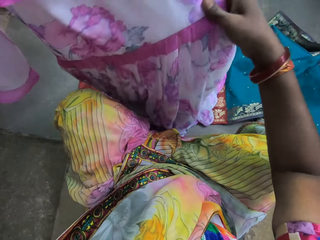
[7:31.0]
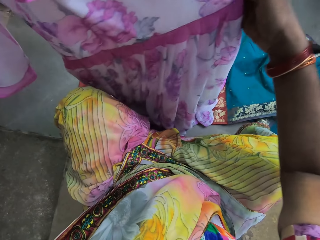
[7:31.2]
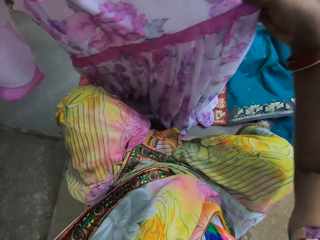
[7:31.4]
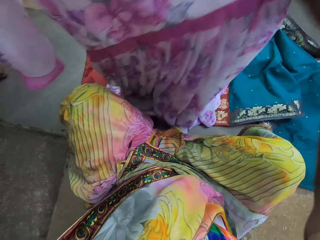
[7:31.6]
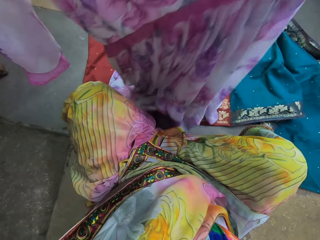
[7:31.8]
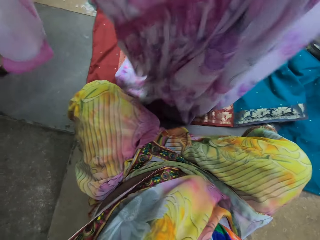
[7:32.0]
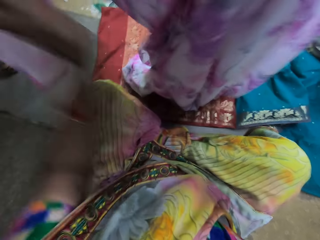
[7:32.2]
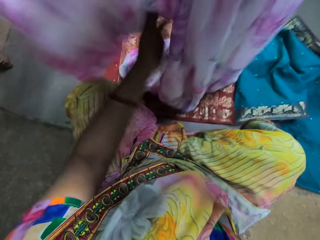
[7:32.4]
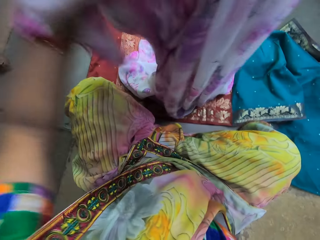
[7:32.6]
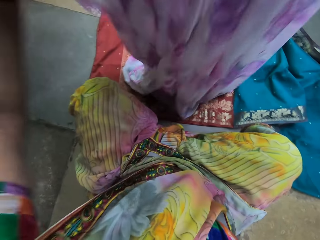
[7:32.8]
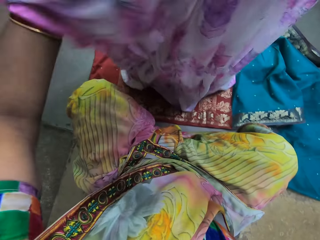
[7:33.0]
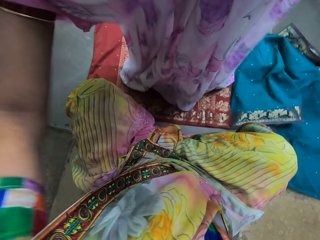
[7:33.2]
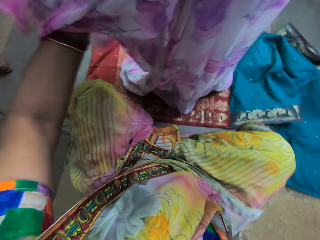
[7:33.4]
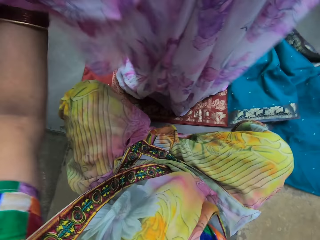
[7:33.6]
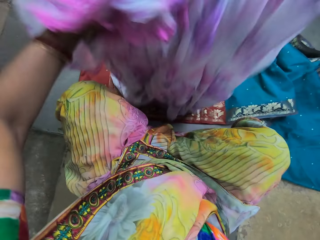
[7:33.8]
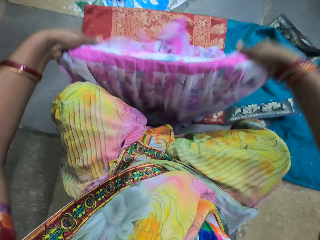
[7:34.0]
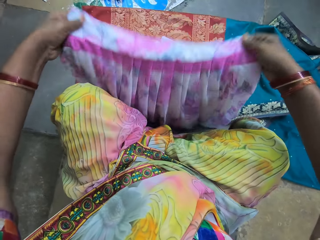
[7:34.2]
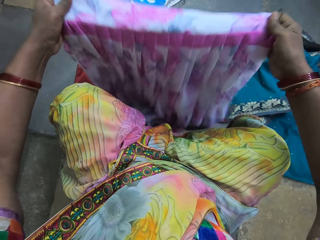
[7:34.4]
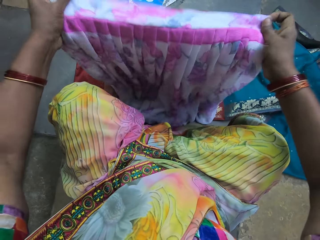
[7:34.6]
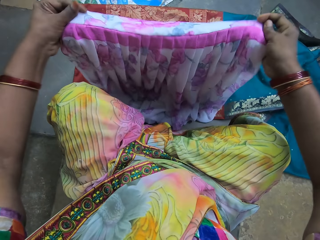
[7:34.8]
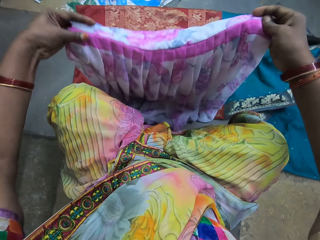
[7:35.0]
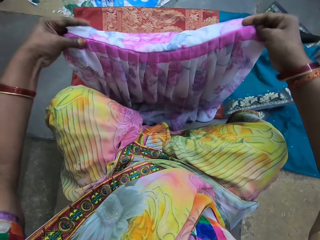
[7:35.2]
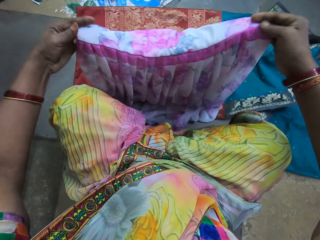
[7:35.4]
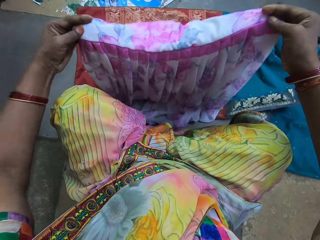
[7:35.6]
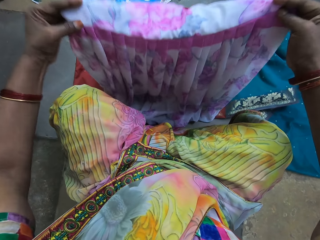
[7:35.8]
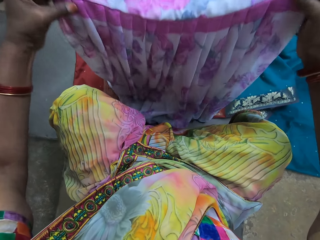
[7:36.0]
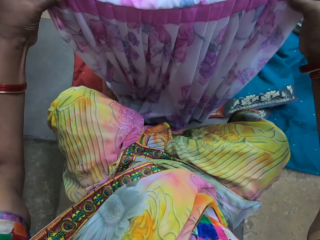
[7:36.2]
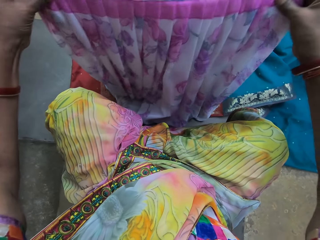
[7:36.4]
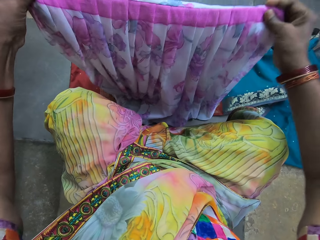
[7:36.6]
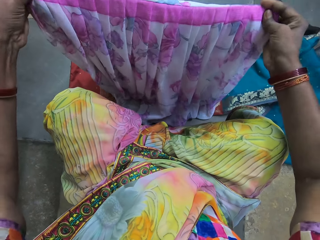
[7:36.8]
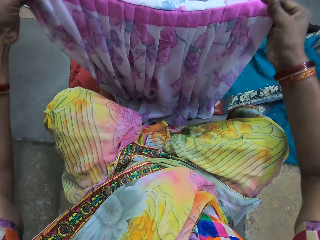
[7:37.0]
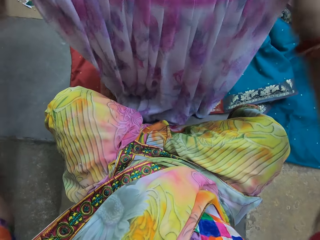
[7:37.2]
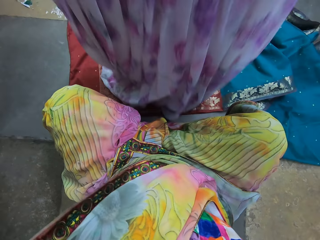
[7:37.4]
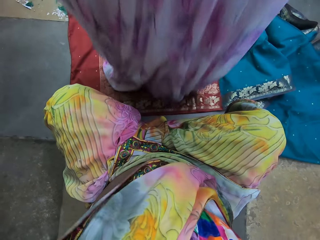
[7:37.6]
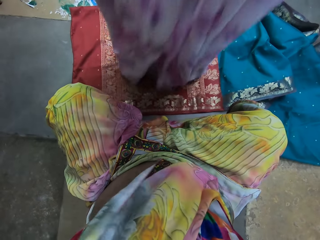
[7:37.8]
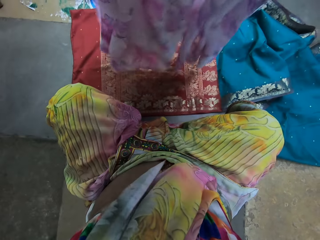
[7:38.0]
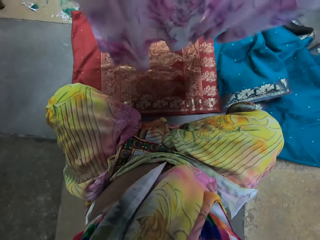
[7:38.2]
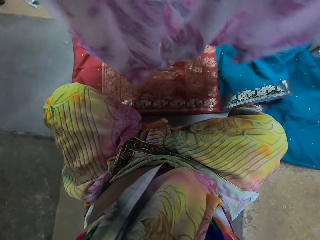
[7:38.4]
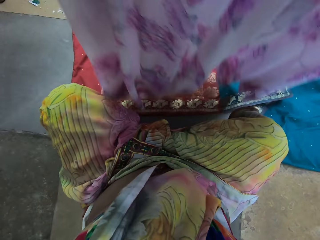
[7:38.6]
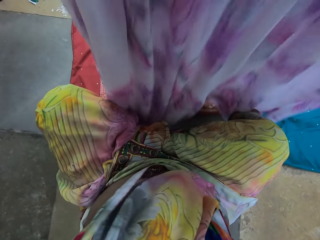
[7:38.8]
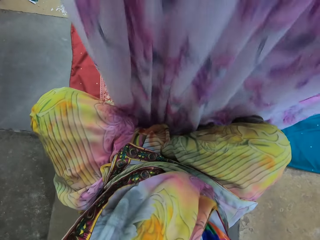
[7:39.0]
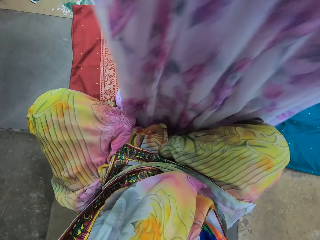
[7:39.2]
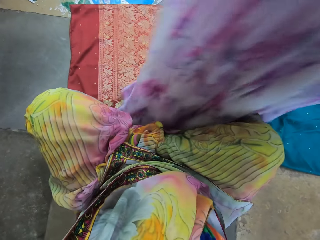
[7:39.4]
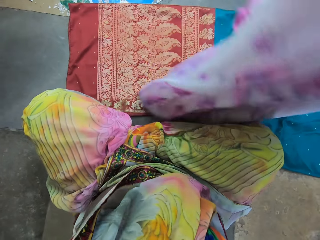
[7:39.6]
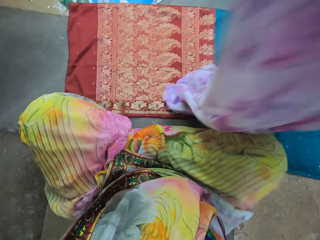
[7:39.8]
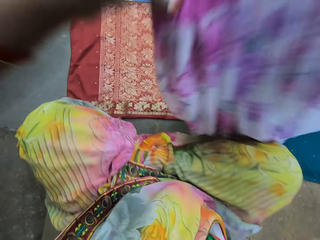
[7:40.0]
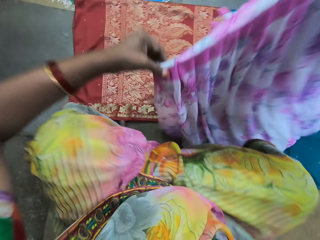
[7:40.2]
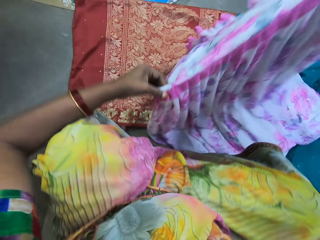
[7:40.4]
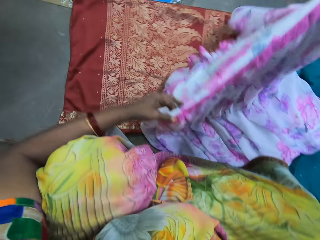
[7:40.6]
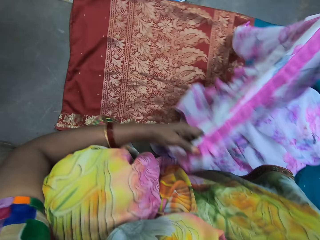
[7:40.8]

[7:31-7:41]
The camera wearer folds the gown with her hands. She checks the cloth.

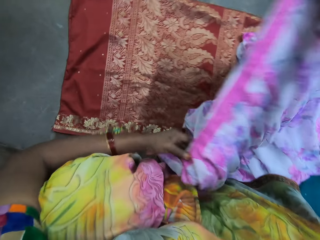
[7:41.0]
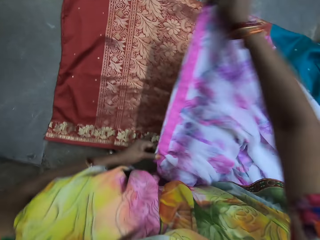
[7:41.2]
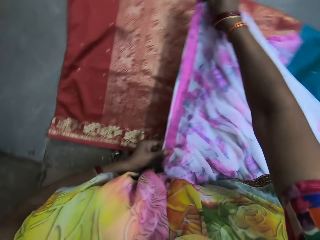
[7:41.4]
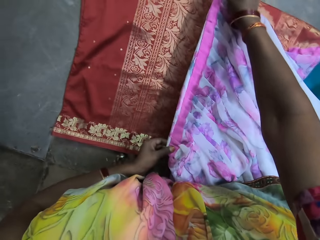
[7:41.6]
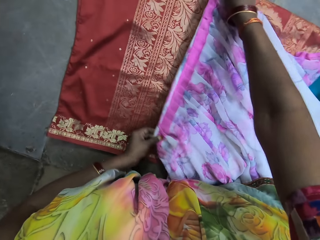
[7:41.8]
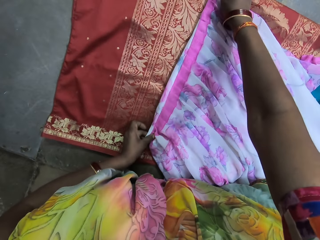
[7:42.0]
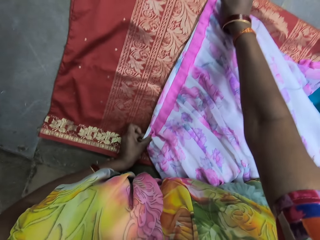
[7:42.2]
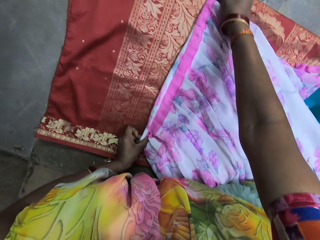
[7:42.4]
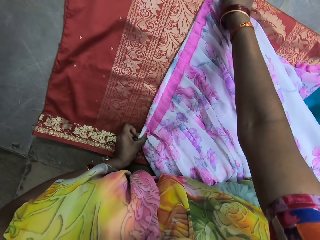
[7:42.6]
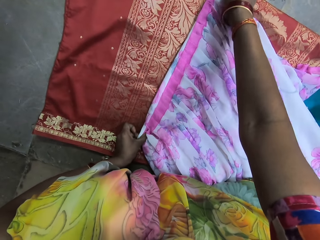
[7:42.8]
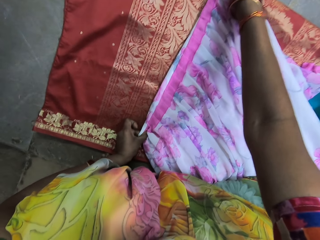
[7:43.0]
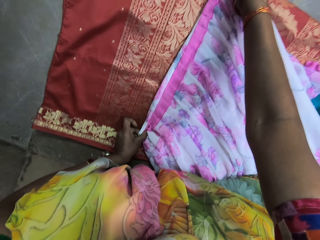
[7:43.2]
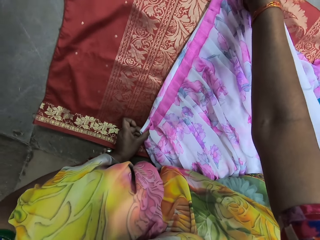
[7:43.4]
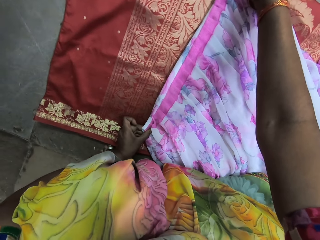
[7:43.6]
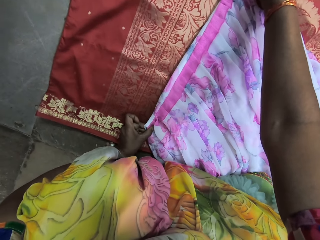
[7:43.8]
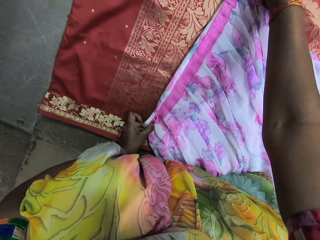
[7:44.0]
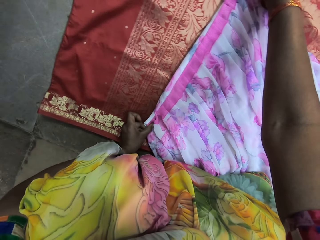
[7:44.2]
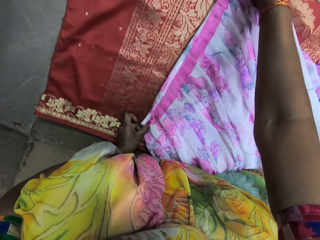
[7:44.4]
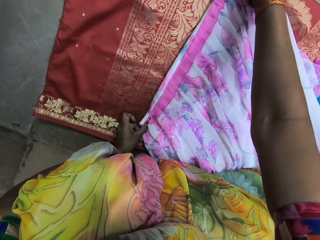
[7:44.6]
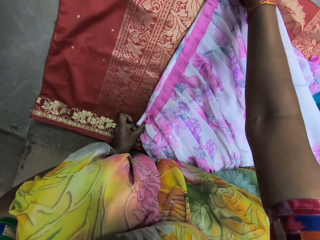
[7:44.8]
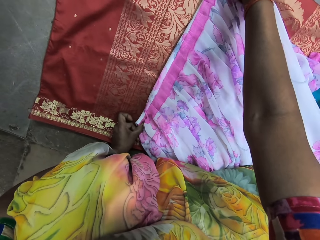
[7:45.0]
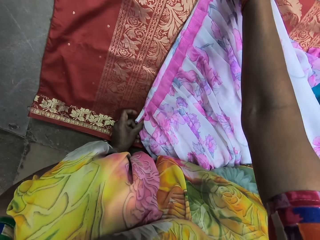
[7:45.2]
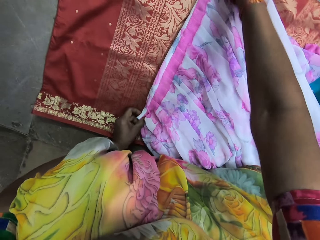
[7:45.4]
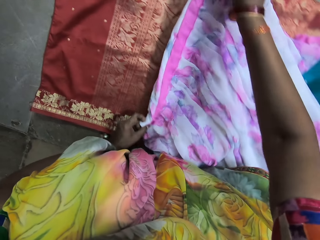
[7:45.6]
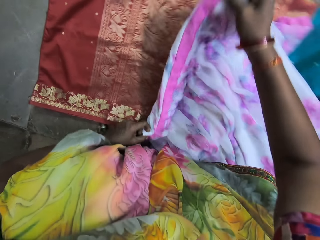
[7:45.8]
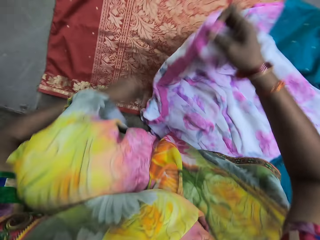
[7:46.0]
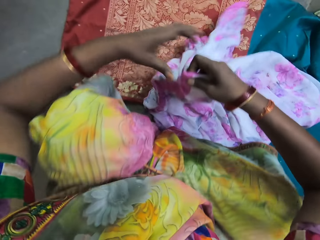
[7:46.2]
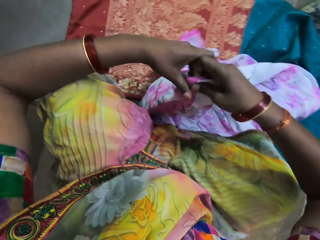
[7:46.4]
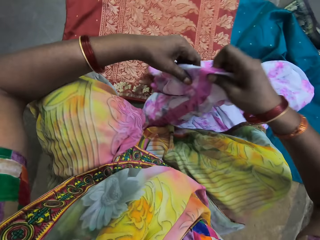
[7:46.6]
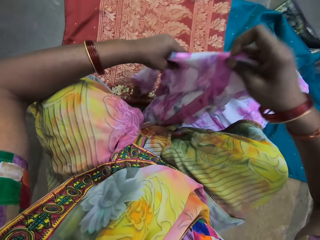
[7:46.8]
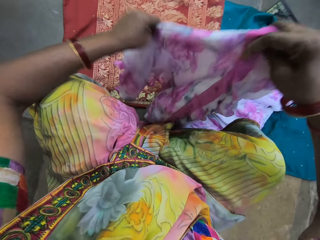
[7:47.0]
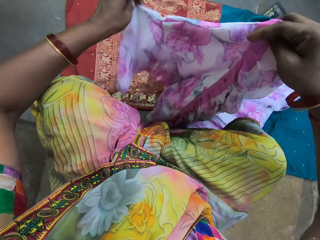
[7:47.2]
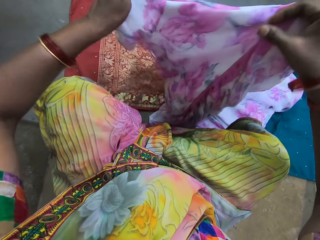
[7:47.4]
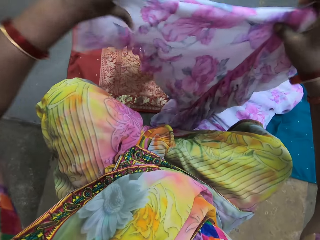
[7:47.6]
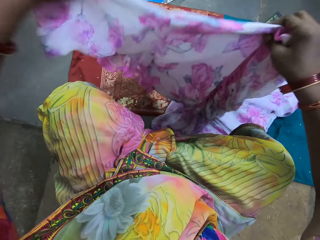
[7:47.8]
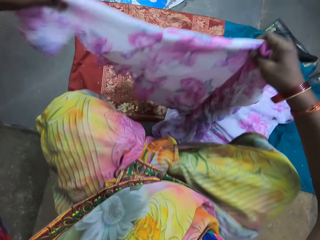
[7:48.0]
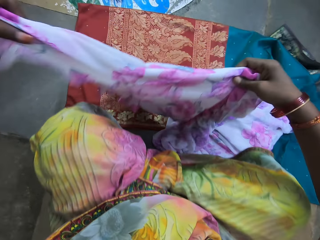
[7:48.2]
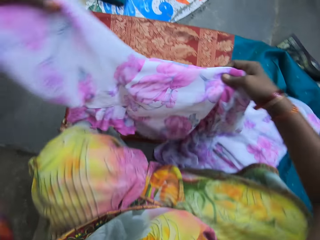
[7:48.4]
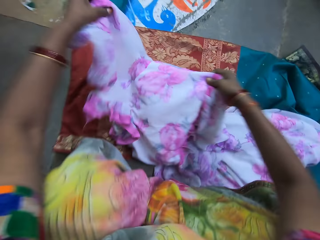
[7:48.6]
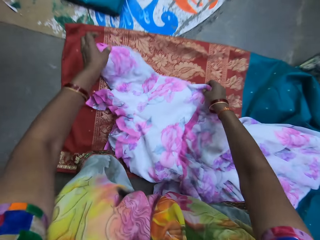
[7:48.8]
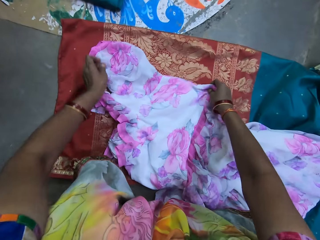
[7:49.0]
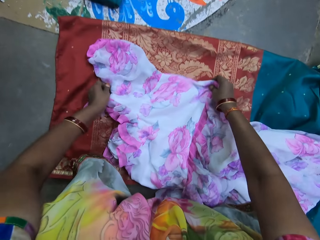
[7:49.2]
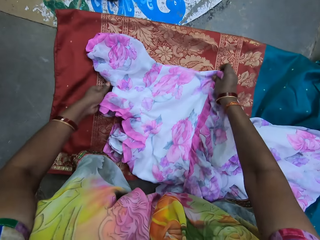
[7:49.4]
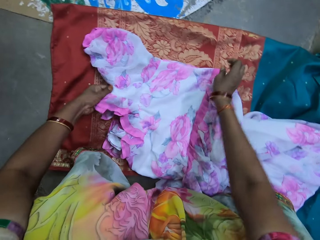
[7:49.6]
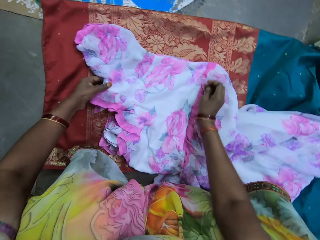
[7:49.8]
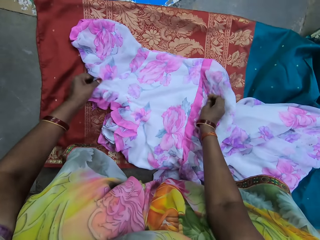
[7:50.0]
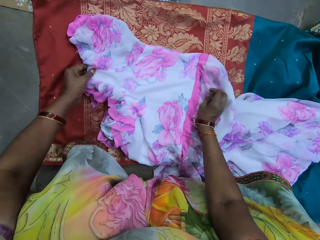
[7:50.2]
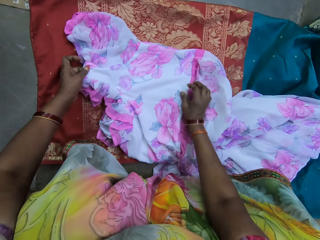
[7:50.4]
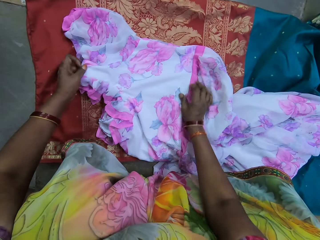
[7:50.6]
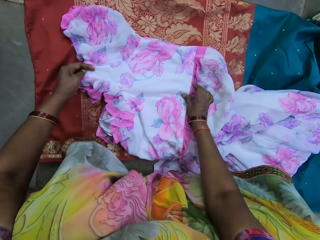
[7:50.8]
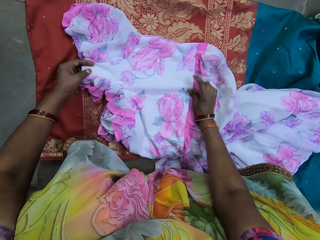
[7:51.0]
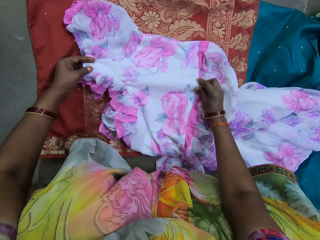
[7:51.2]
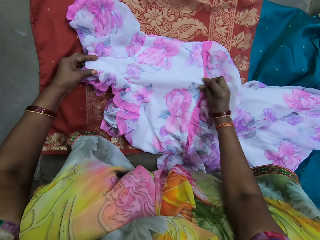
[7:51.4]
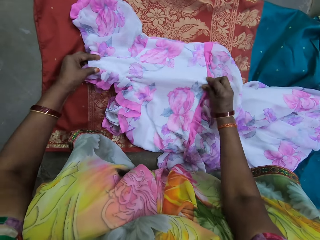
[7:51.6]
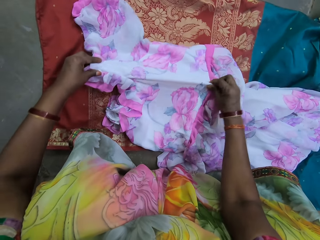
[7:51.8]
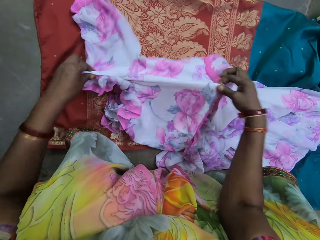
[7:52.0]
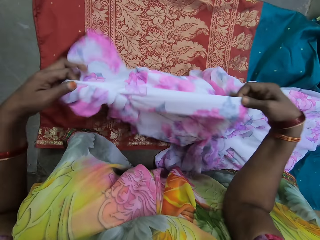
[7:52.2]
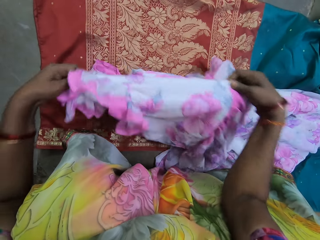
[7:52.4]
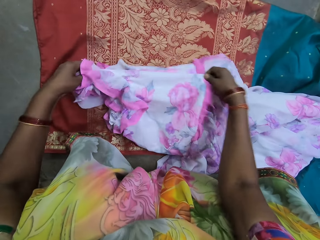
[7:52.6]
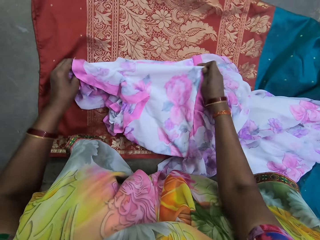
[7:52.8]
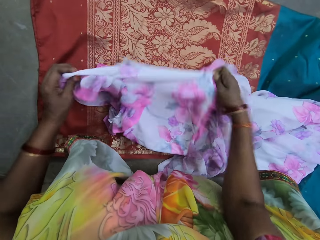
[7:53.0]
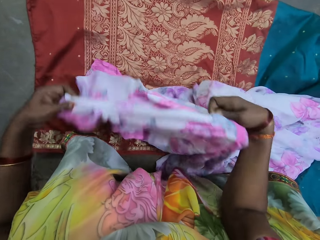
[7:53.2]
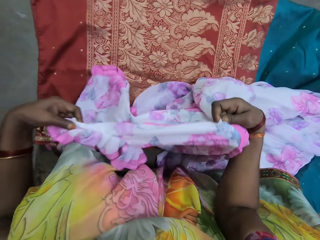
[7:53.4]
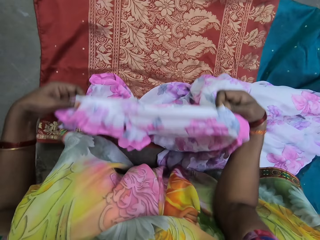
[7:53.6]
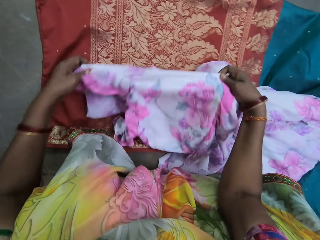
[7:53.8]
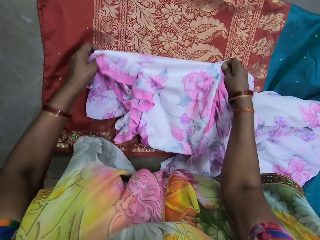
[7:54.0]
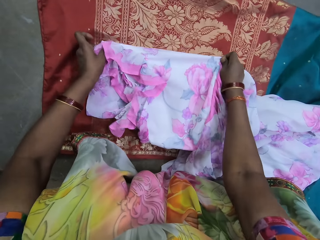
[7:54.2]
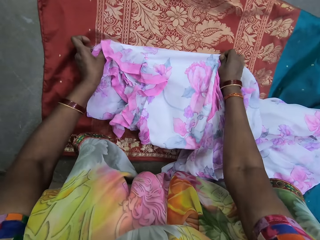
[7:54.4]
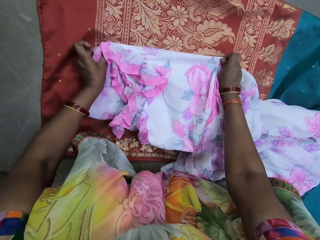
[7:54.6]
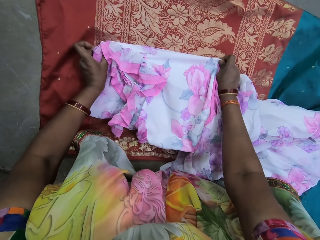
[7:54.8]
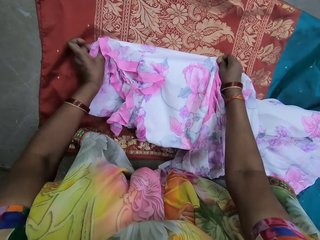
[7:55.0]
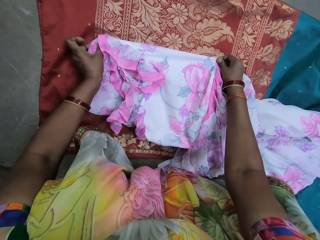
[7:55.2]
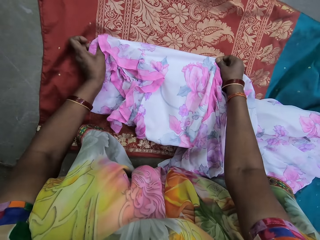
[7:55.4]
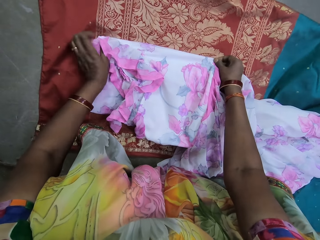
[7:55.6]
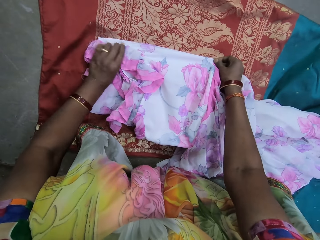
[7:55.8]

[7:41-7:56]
The camera wearer measures the gown with the fabric on the floor with her hands. She holds the cloth with both hands. She folds the cloth. She lays the gown on the fabric on the ground with both hands. She folds the gown with her hands.
